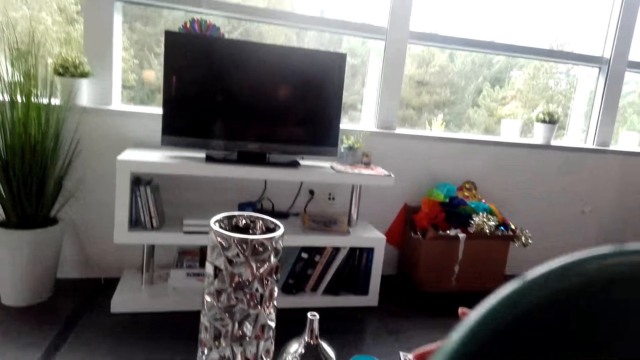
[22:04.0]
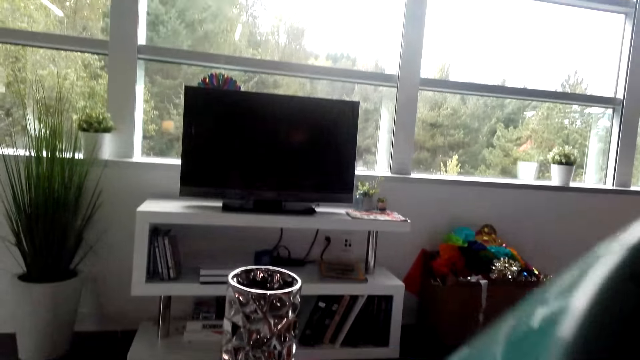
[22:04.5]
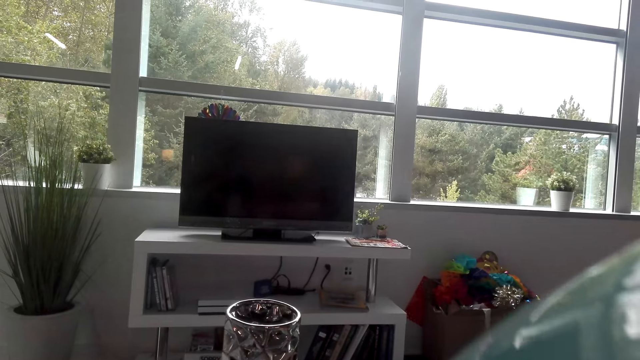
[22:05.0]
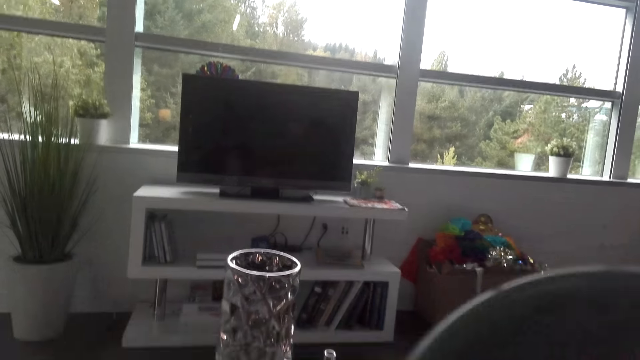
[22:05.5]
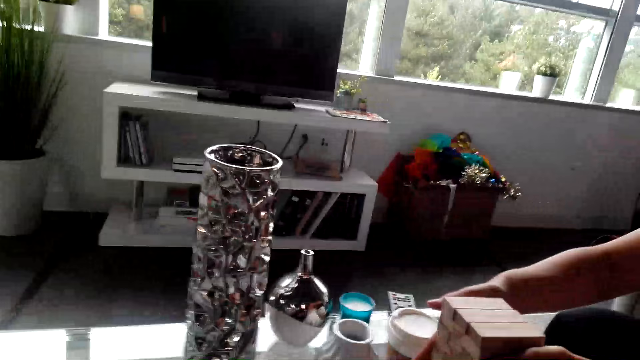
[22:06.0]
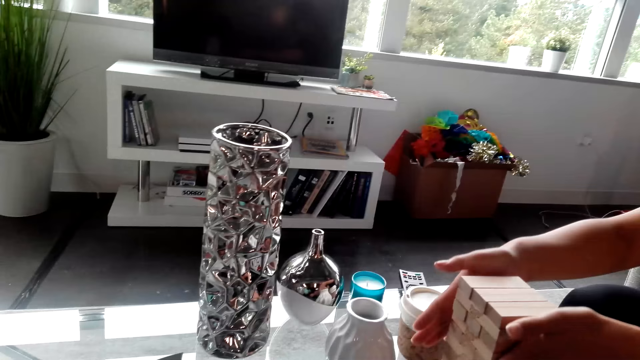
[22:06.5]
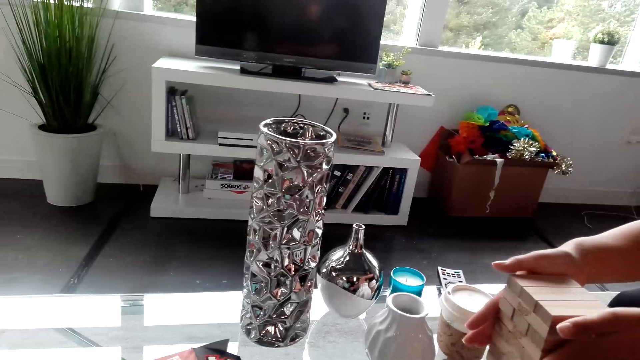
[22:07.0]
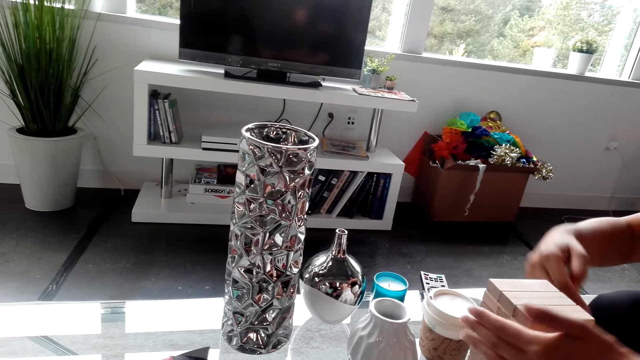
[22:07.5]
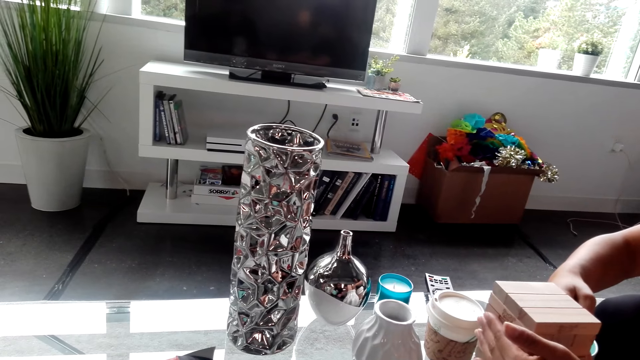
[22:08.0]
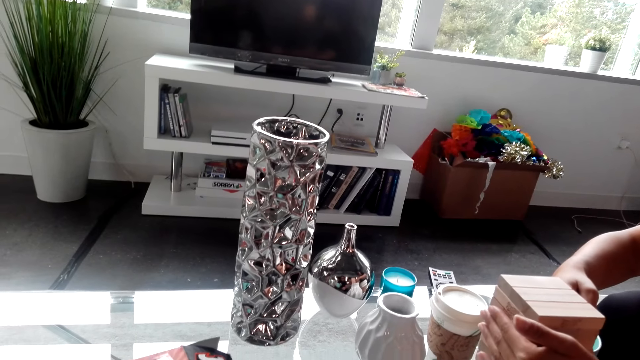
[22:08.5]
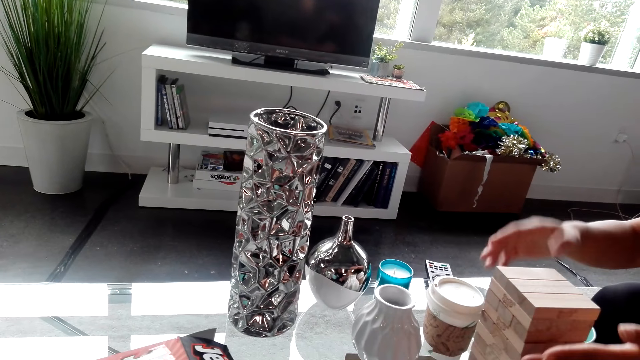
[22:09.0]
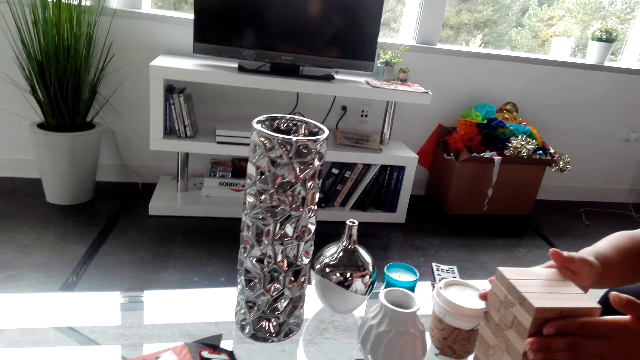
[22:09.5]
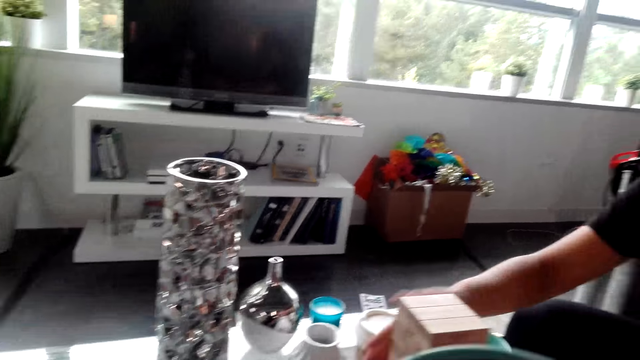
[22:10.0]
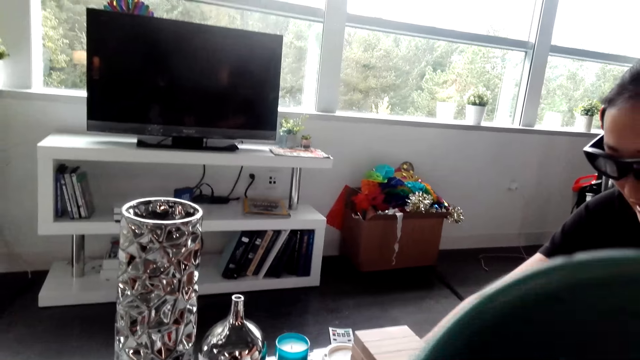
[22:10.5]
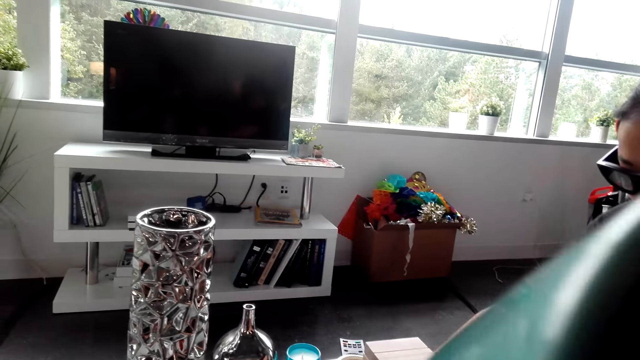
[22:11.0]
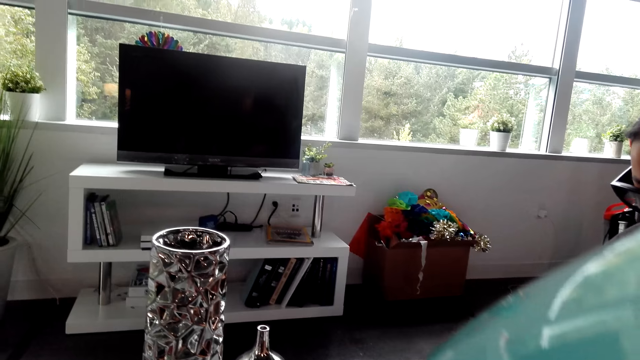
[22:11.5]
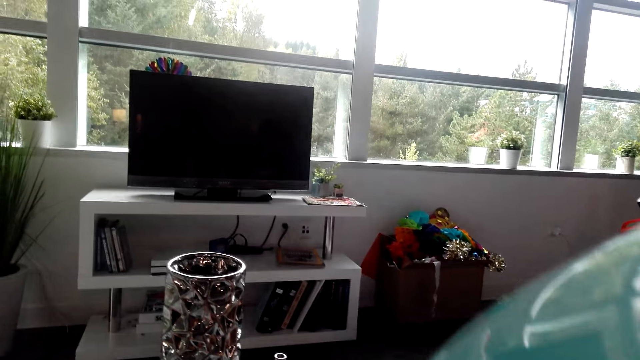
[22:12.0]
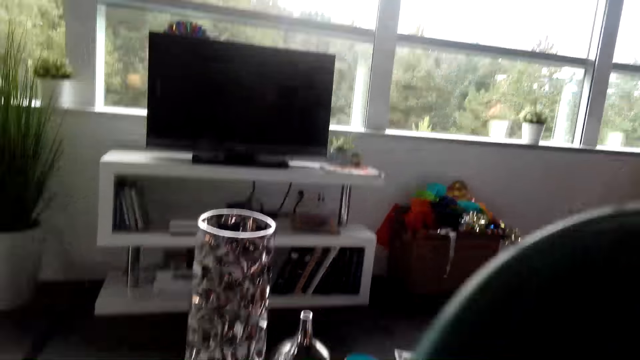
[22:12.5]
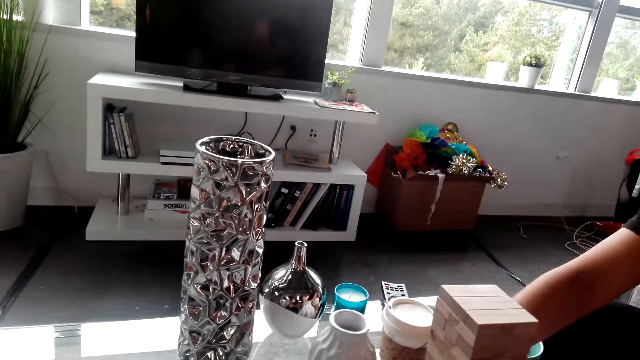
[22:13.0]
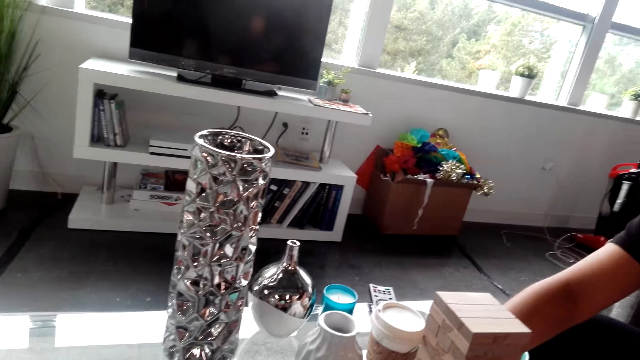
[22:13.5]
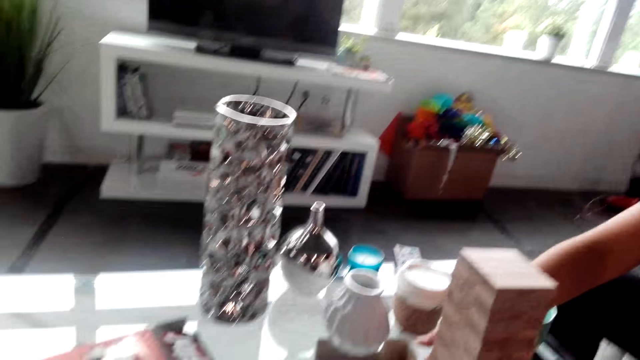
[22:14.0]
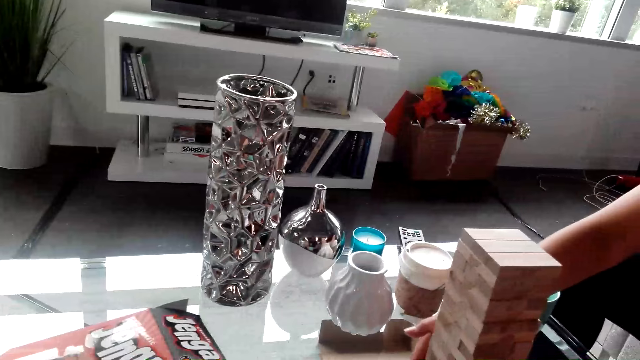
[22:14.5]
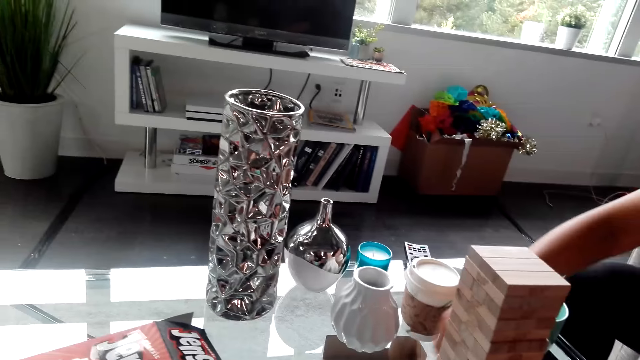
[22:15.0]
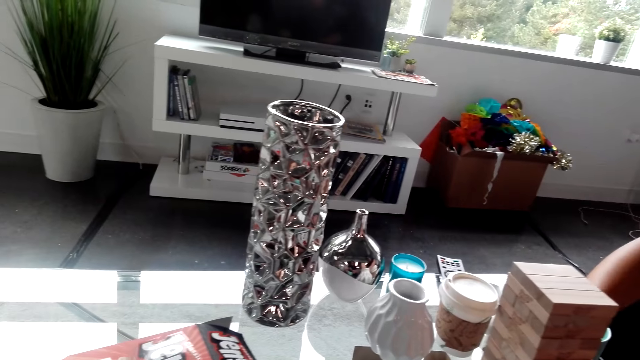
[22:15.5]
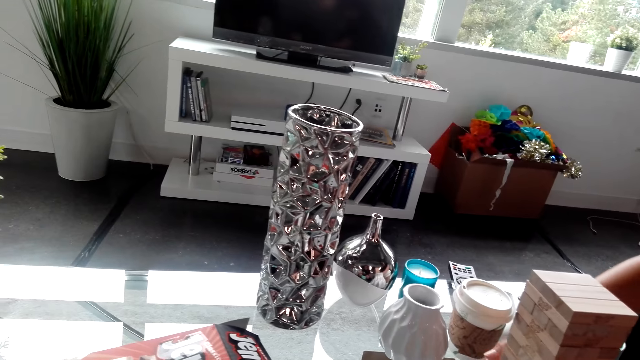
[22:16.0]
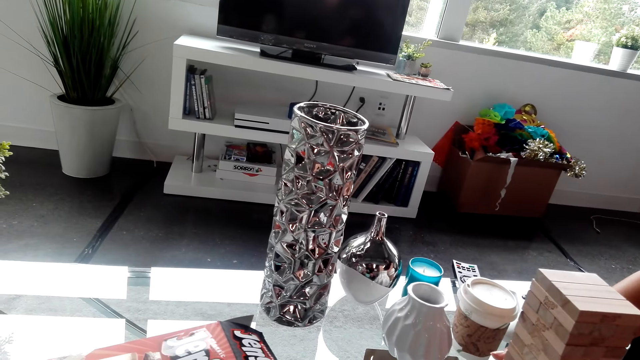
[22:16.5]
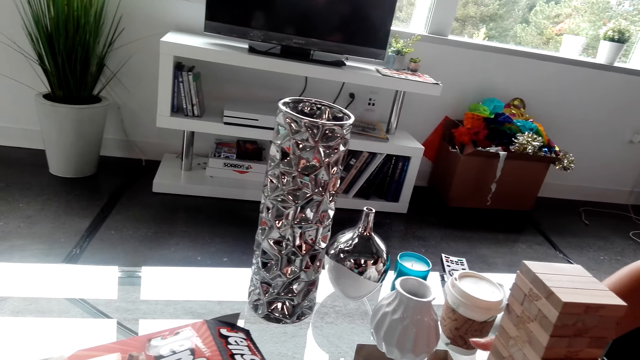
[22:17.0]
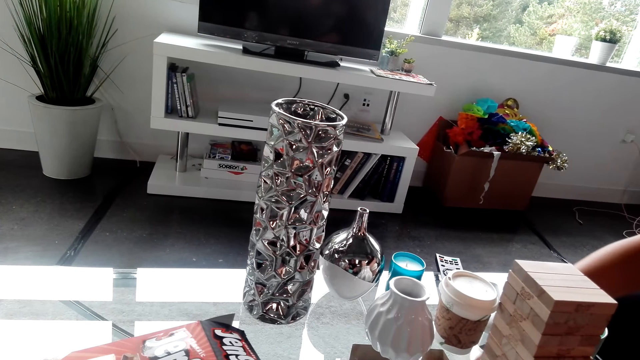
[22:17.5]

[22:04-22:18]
The camera wearer sips the coffee. A woman aligns the jenga game blocks. The camera wearer sips the coffee. The woman adjusts the blocks.

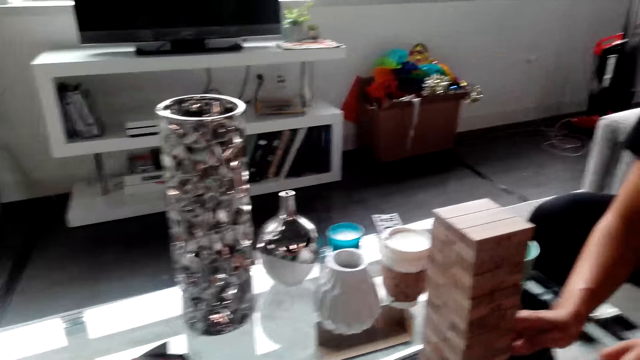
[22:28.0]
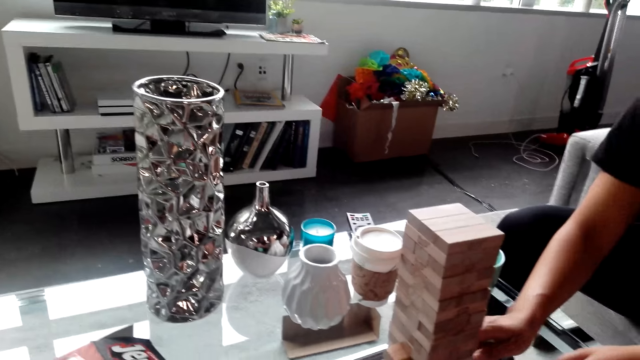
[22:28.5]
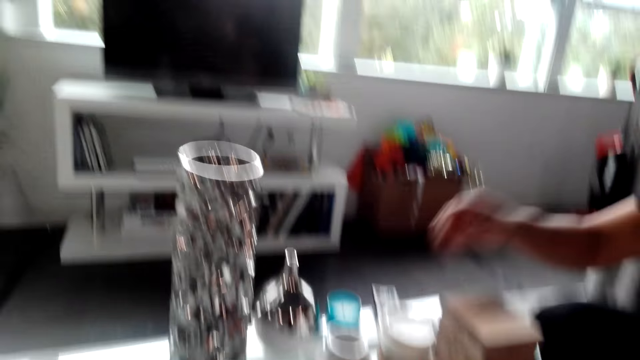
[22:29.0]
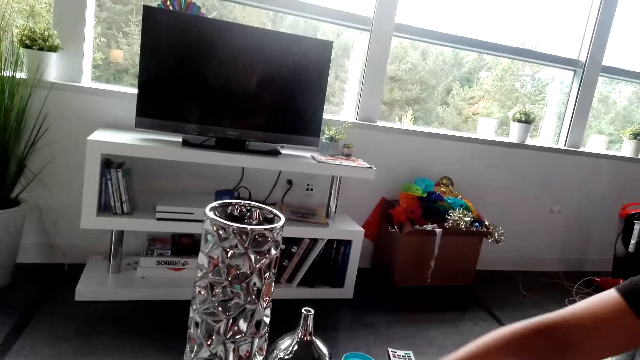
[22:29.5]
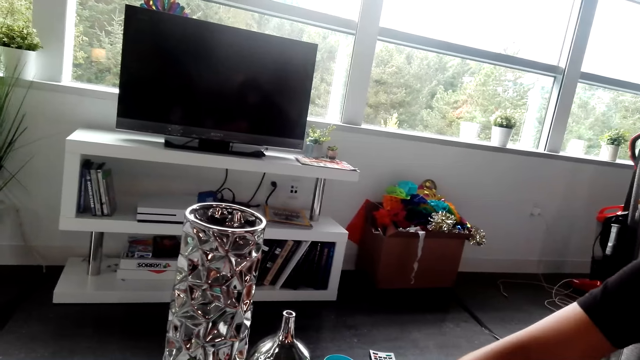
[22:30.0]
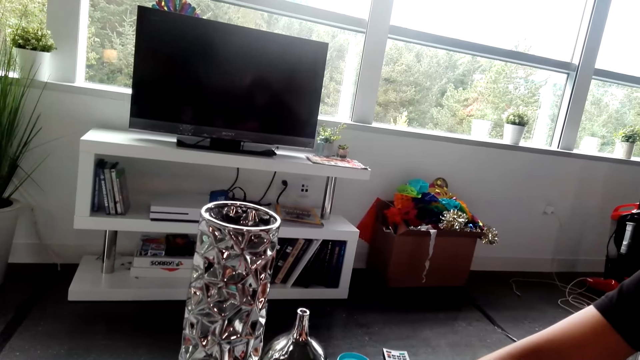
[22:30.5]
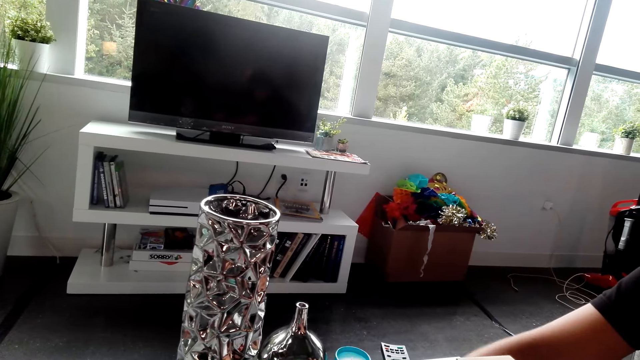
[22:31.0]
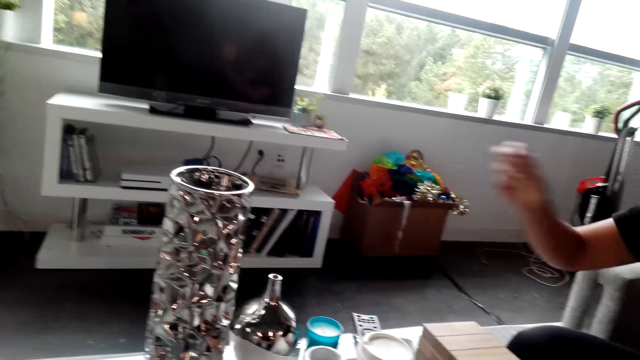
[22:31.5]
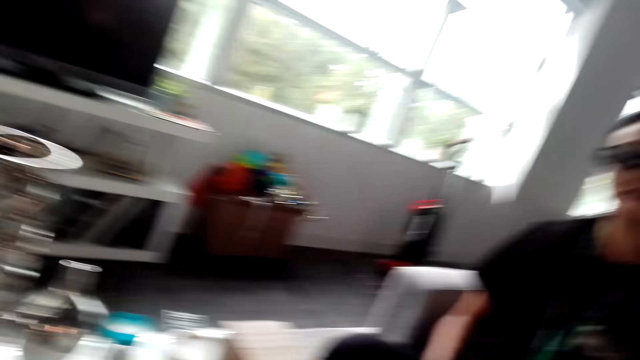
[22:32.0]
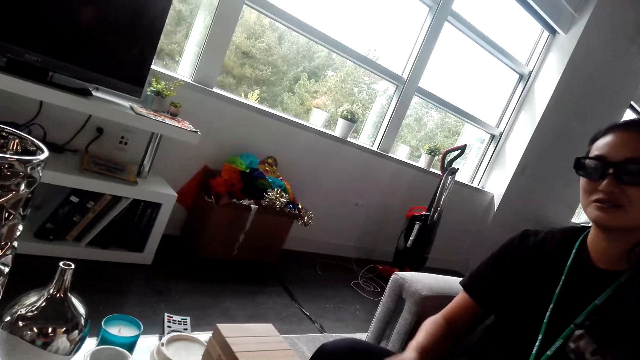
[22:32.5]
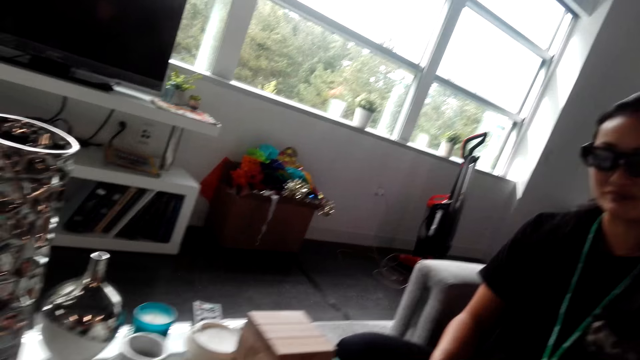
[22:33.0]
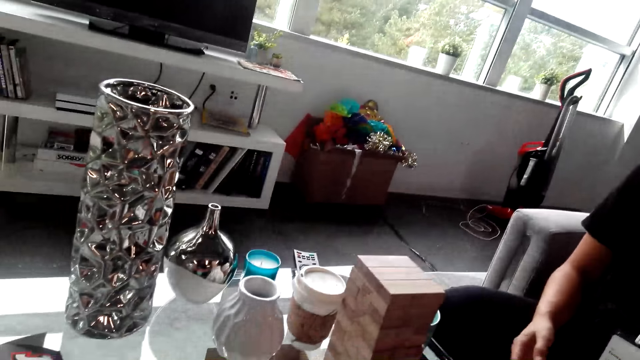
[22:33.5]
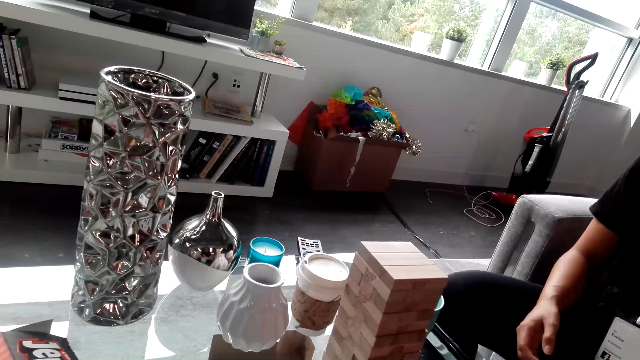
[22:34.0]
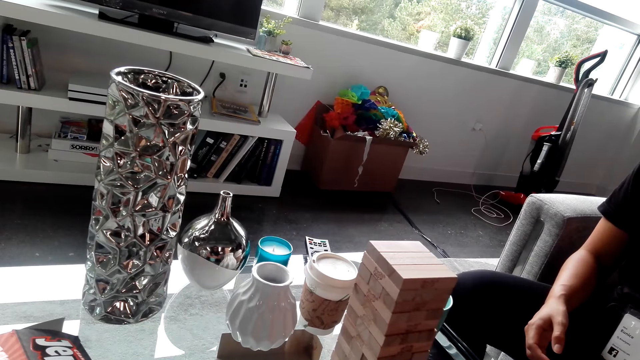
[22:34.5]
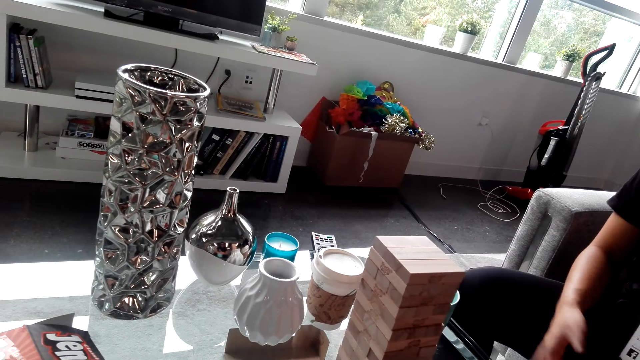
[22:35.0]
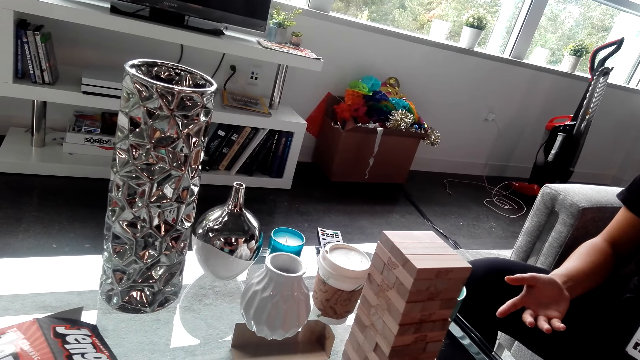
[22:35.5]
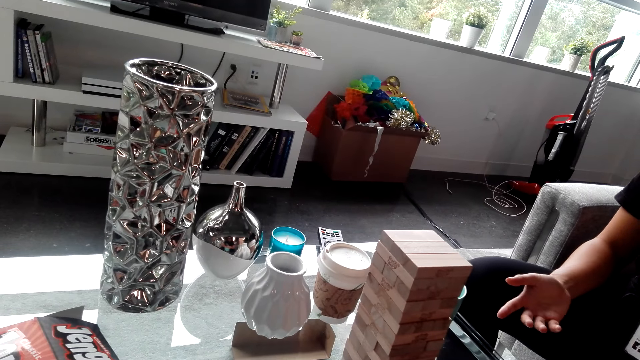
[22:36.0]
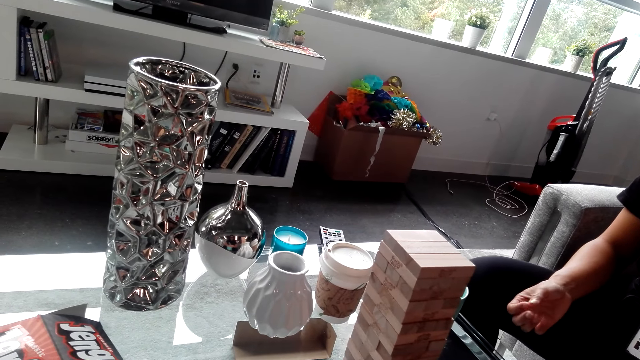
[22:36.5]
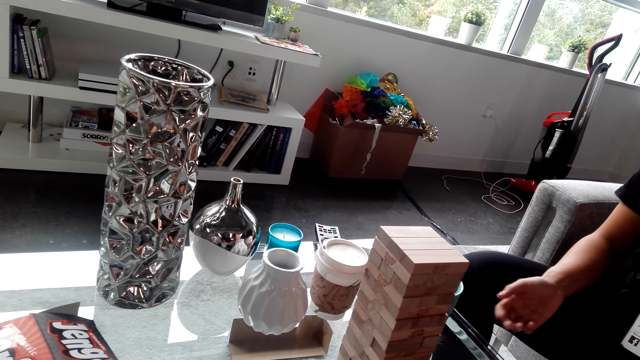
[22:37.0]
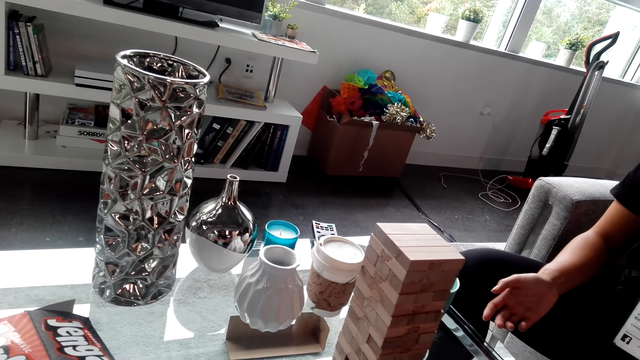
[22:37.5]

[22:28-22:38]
A woman rests her hand on the lap. The camera wearer converses with the woman. The woman moves her hands.
